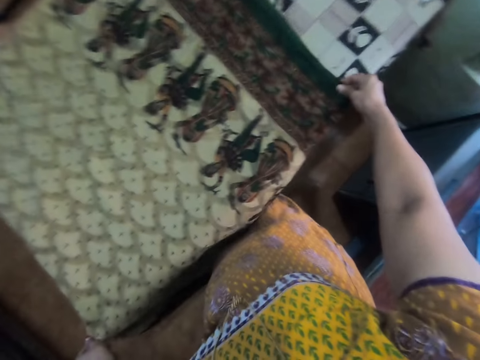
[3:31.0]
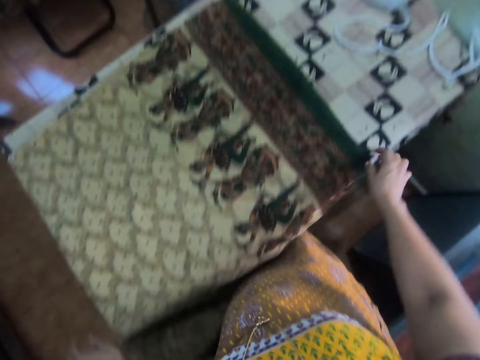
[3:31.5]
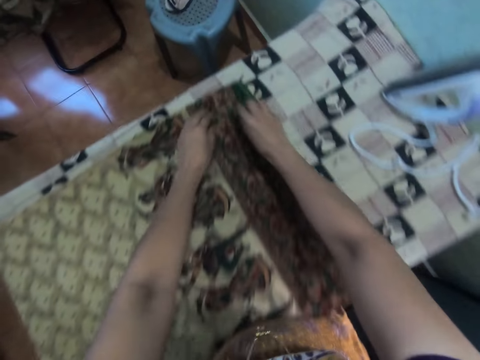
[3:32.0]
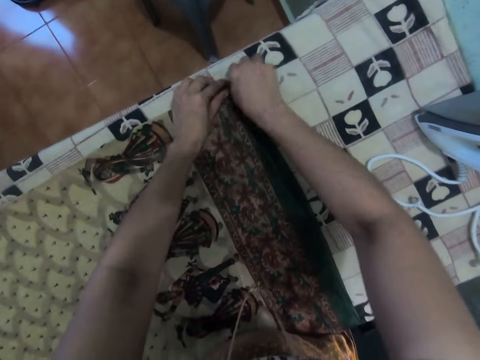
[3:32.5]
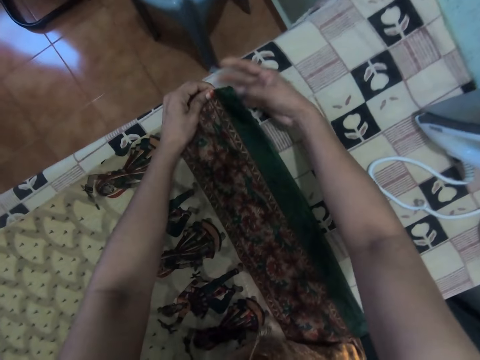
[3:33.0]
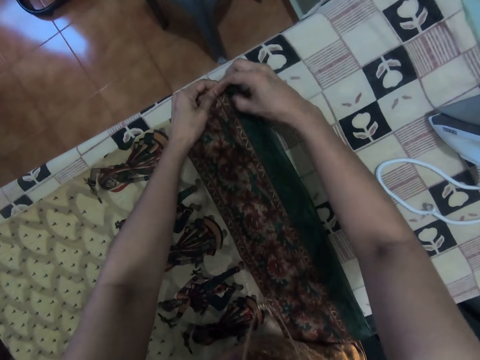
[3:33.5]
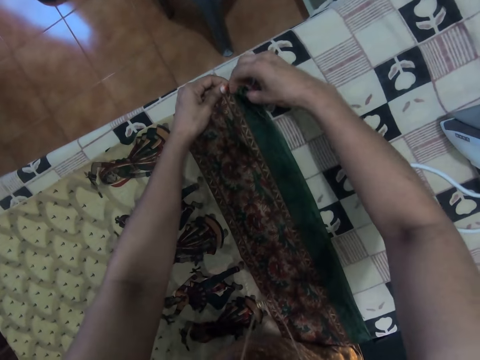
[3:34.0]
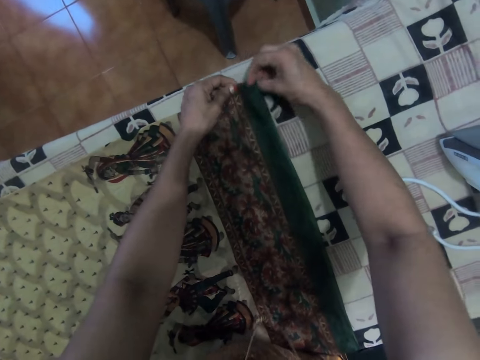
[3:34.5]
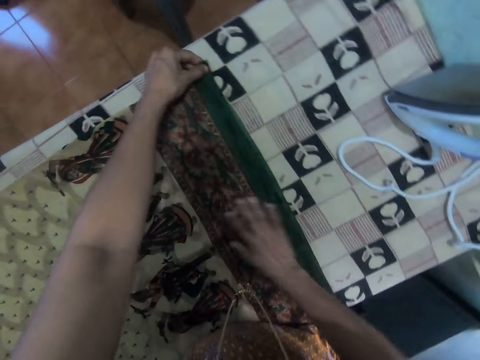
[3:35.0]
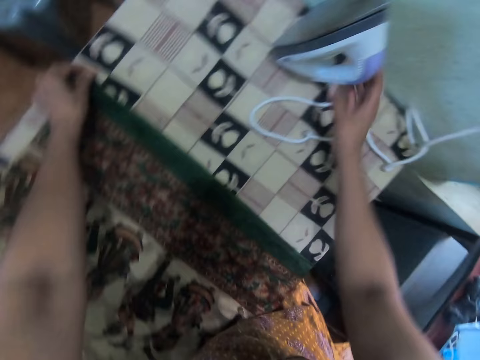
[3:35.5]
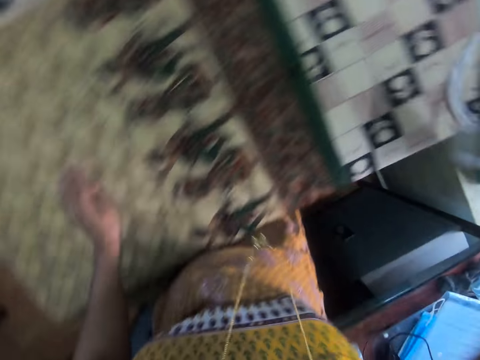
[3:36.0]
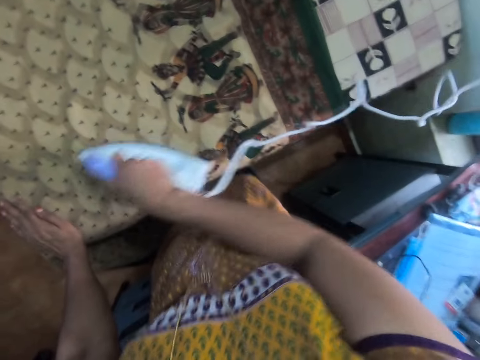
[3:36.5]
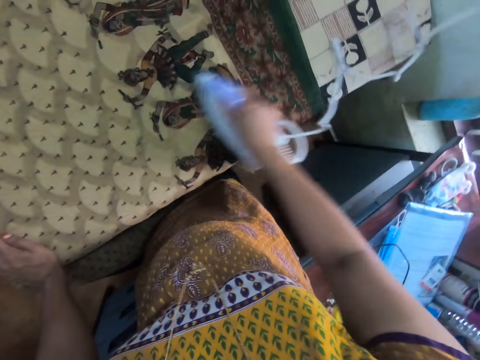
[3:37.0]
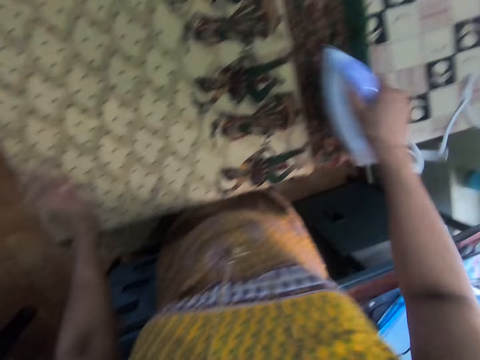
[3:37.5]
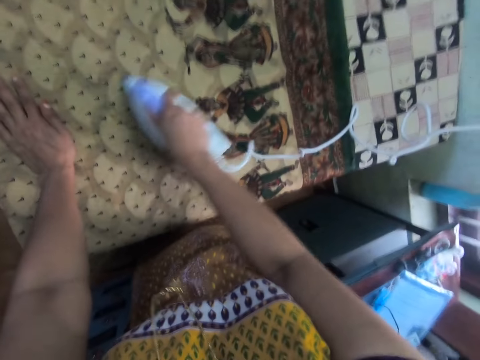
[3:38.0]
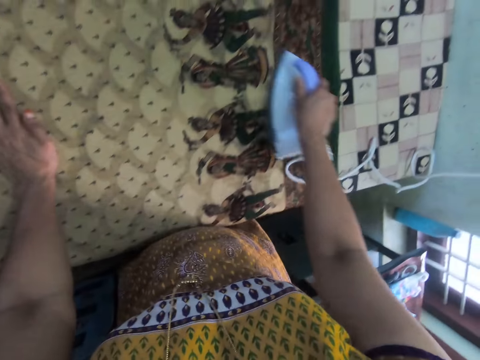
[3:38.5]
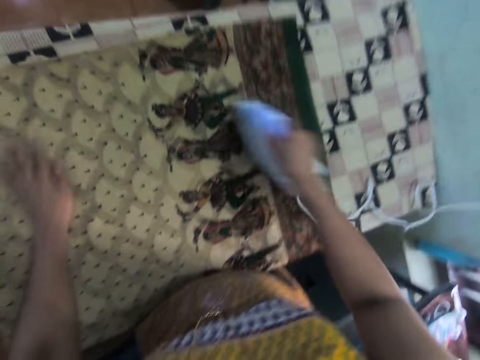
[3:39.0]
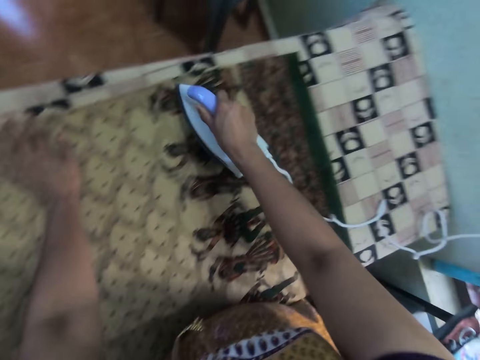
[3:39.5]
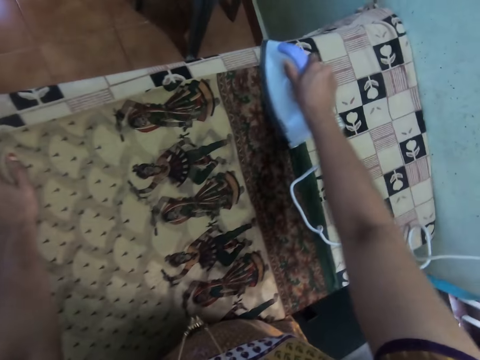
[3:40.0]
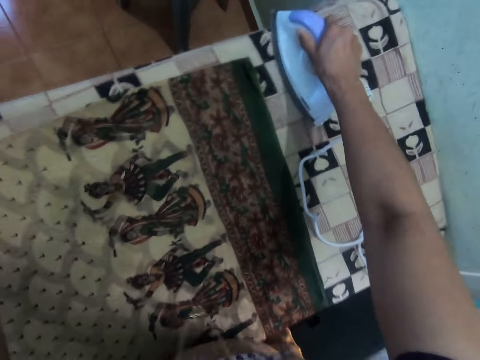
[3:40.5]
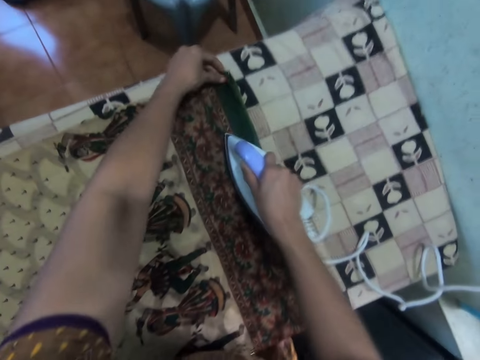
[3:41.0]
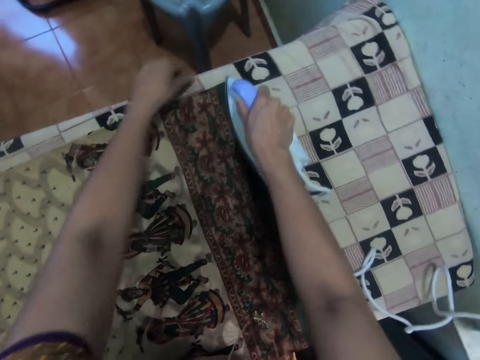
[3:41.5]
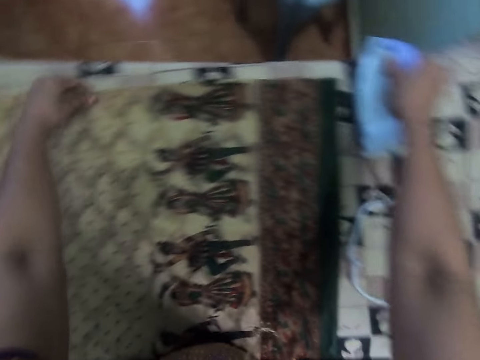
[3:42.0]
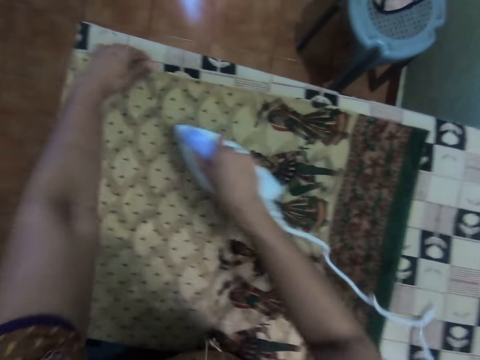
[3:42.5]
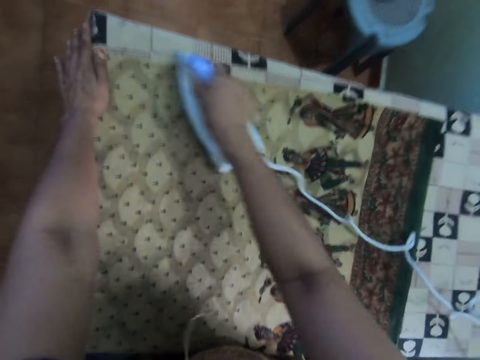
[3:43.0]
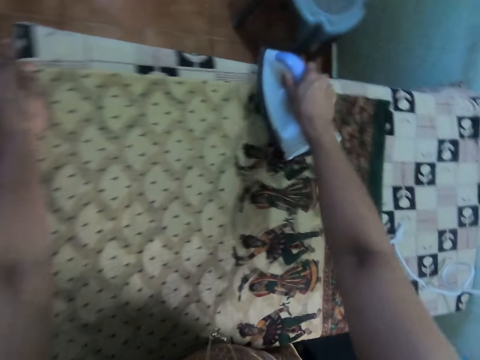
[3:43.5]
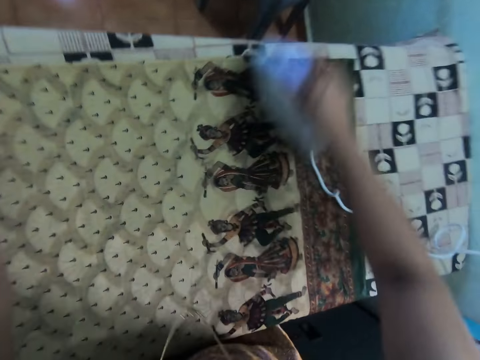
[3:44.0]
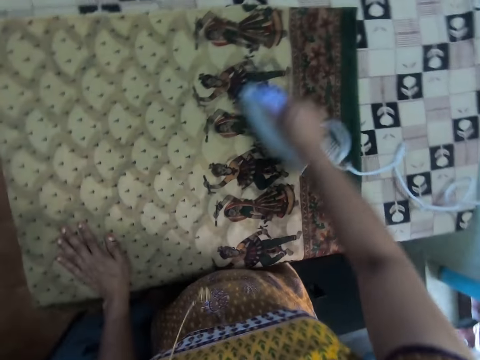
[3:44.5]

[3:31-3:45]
The camera wearer pulls the saree towards herself. She unfolds a part of the saree with her hands. She rubs the saree with her right hand. She picks up the iron box from the table. She moves her left hand towards the edge of the saree. She places the iron box on the saree and straightens the saree with the iron box.

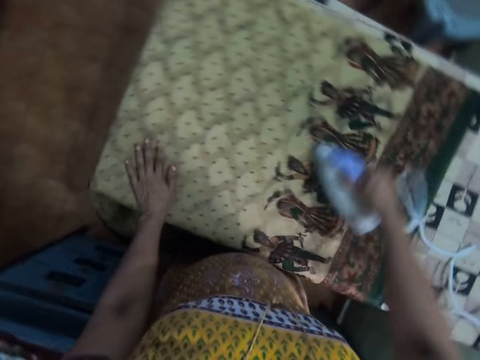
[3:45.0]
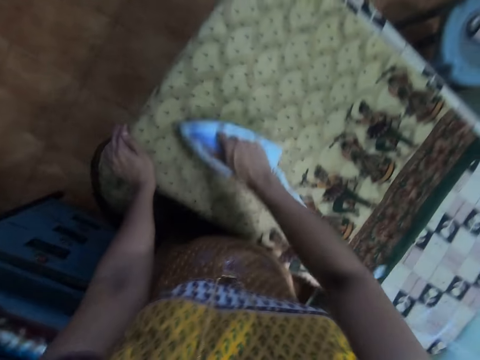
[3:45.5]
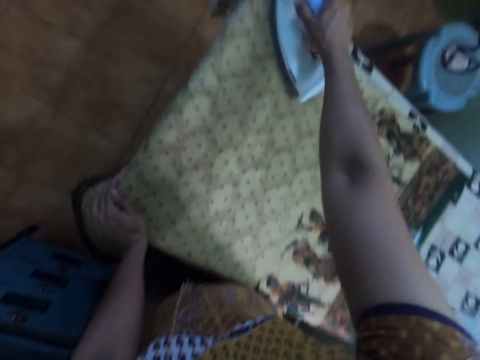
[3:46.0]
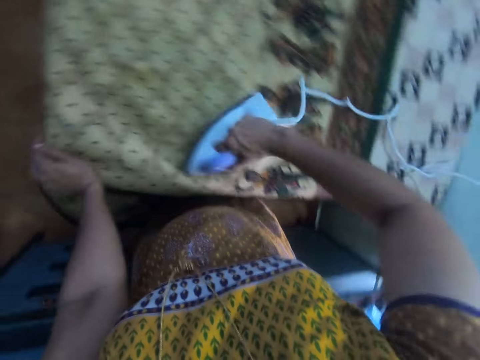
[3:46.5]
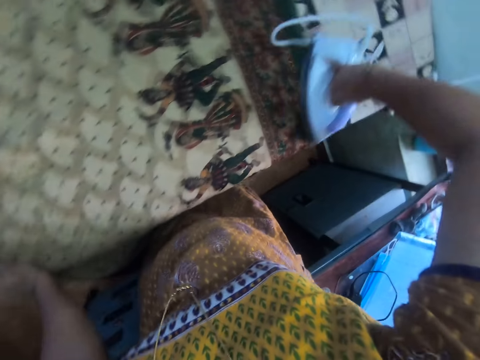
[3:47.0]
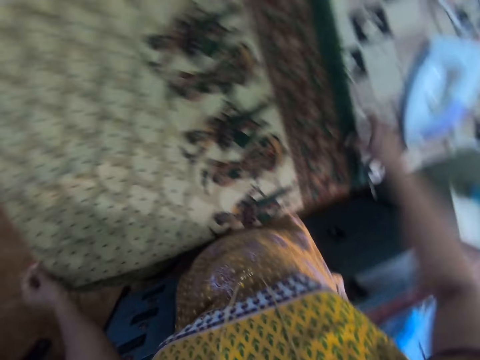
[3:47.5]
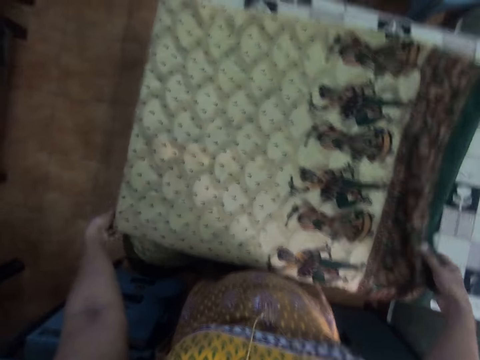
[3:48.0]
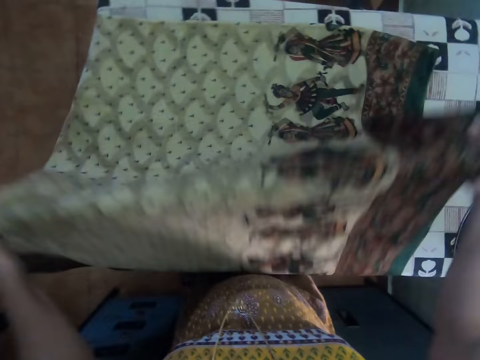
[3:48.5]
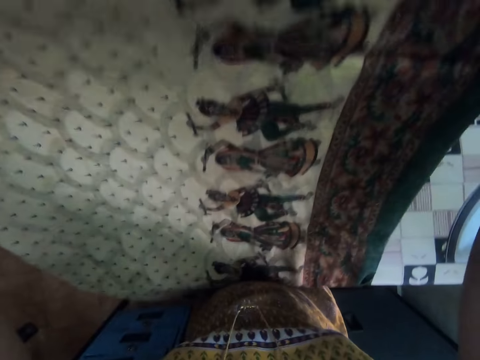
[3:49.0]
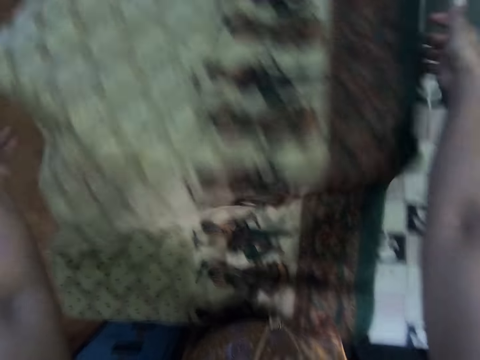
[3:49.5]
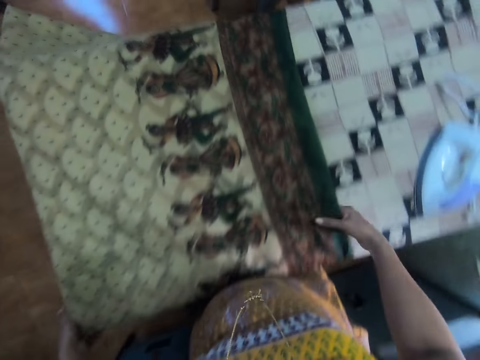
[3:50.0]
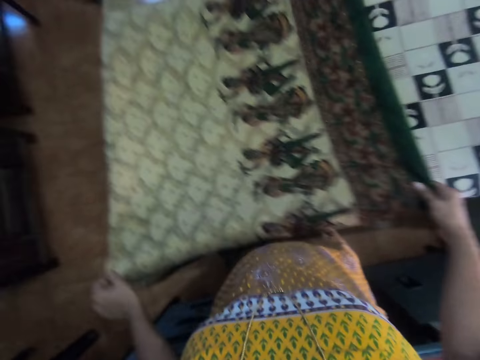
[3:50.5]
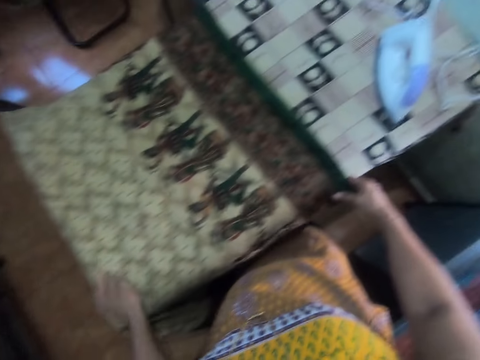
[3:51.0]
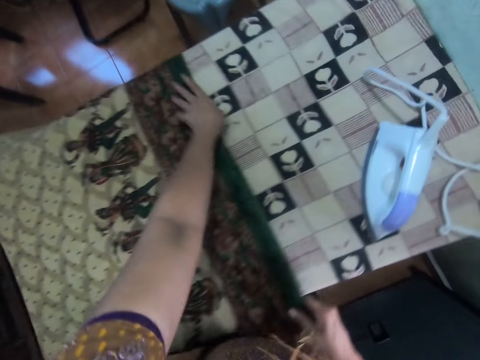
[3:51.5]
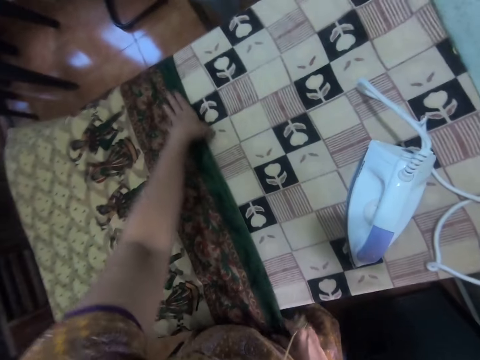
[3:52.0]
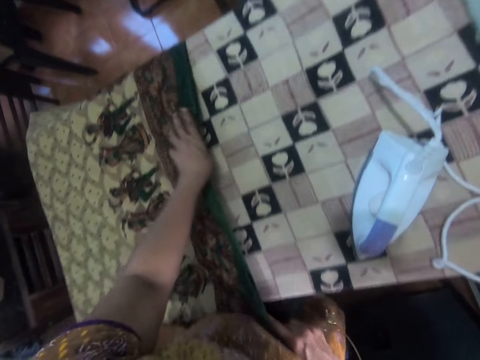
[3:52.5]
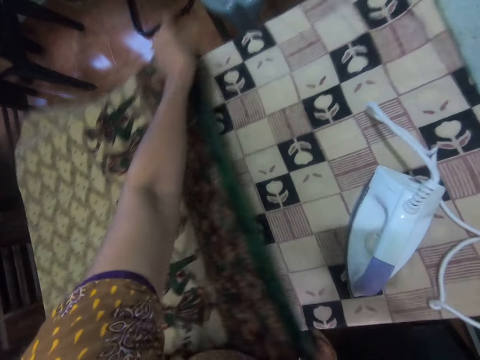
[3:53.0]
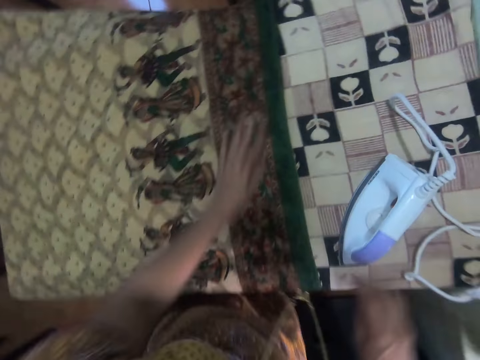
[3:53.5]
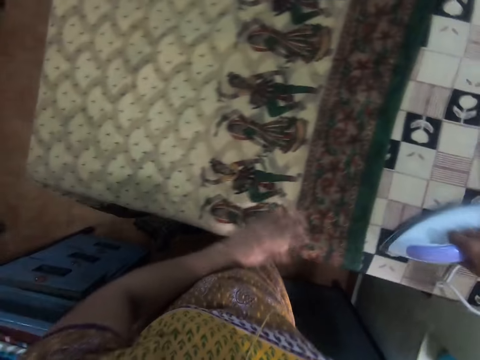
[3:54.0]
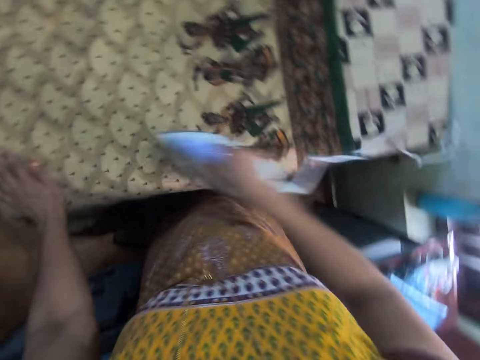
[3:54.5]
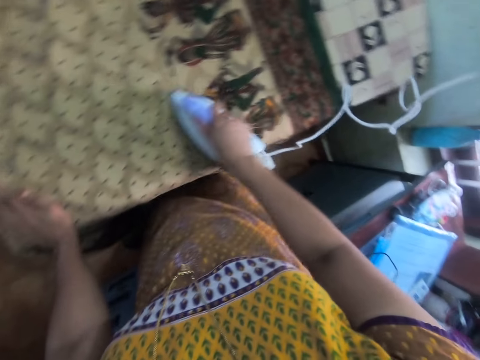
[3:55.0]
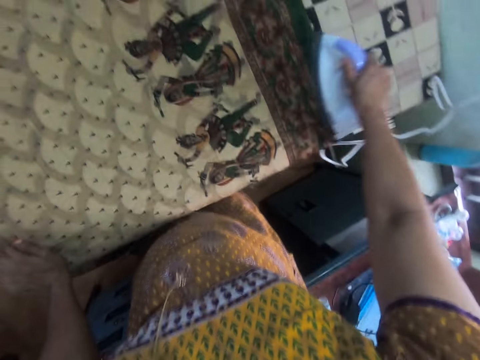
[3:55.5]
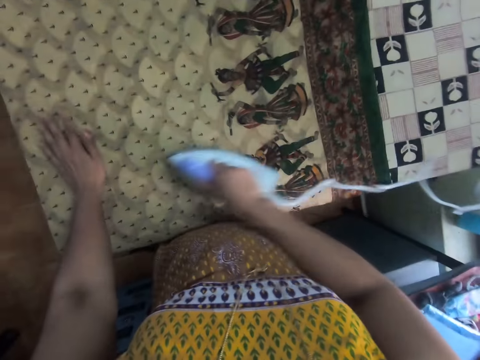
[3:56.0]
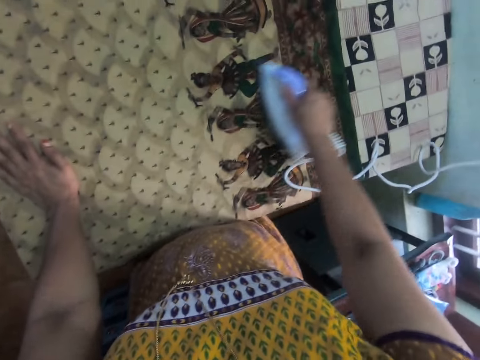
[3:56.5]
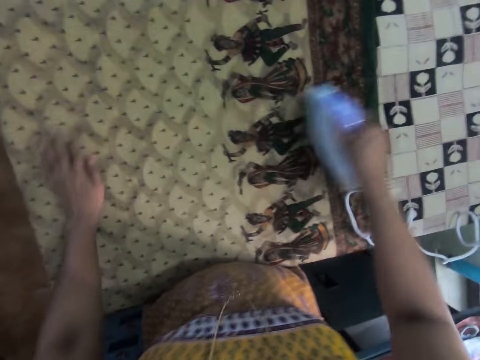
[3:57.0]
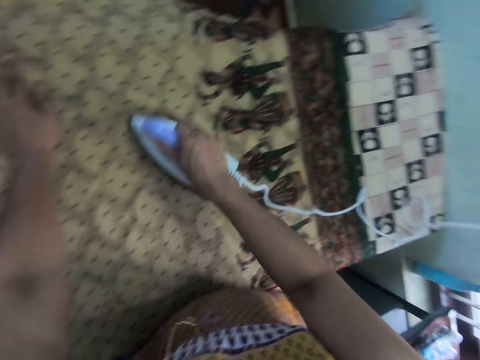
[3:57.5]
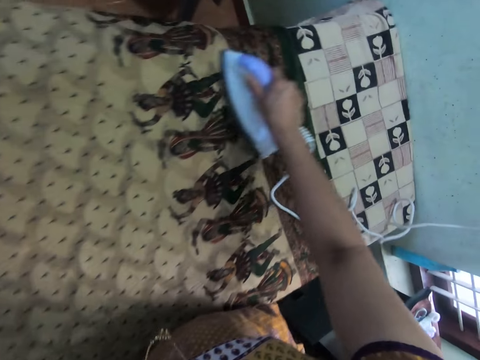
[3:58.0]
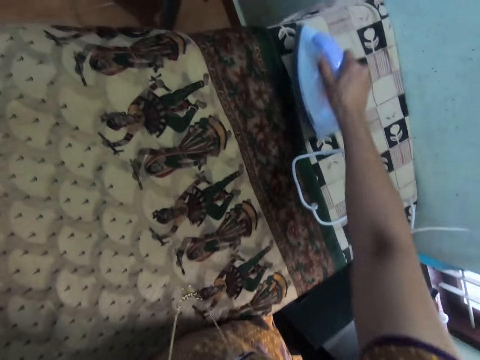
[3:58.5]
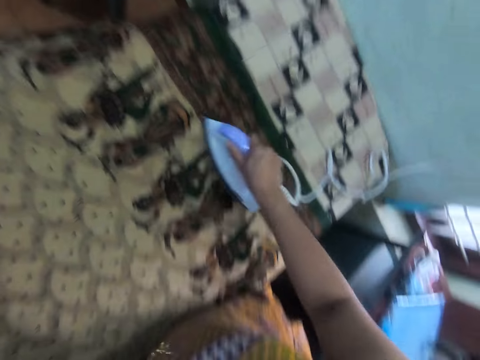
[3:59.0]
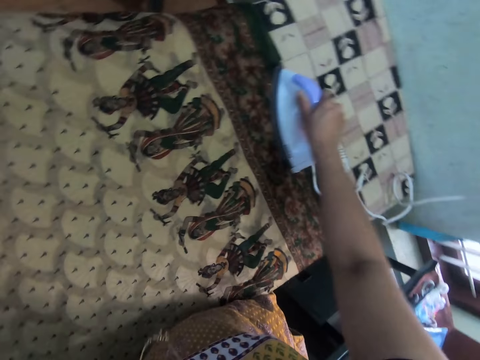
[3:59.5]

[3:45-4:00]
The camera wearer places the iron box on the ironing board. She holds the saree with both her hands. She folds fabric on the table. She adjusts the position of the saree on the ironing board. She picks up the iron box. She moves her left hand towards the edge of the saree. She places the iron box on the saree and straightens the saree with the iron box.
